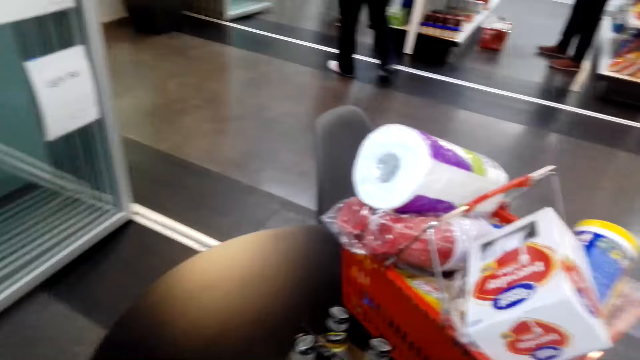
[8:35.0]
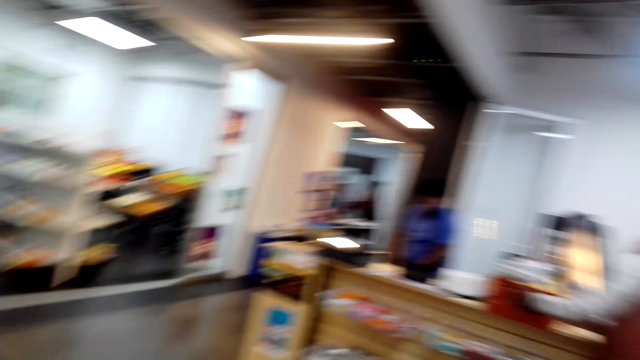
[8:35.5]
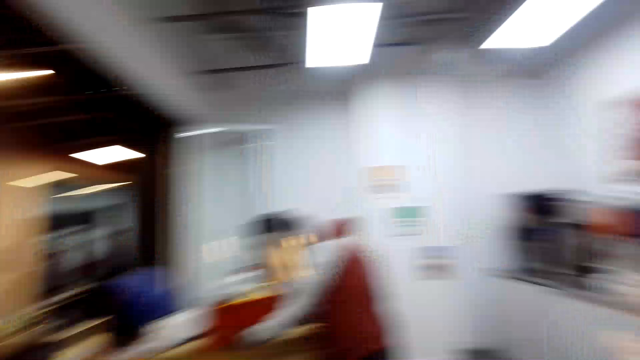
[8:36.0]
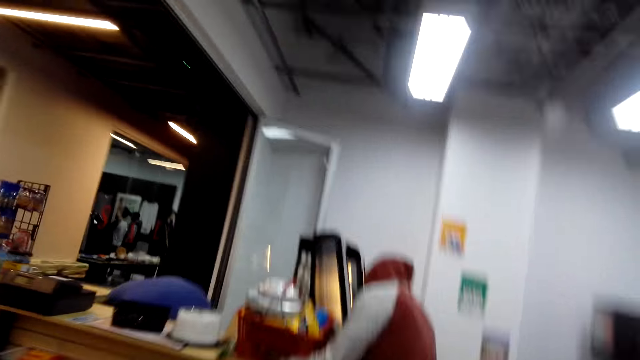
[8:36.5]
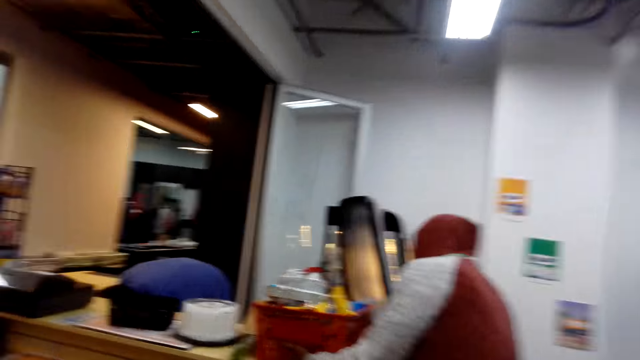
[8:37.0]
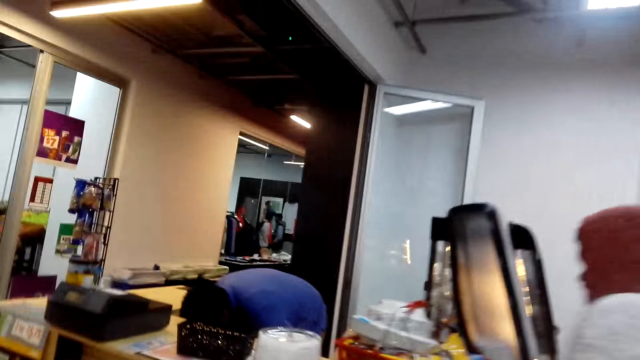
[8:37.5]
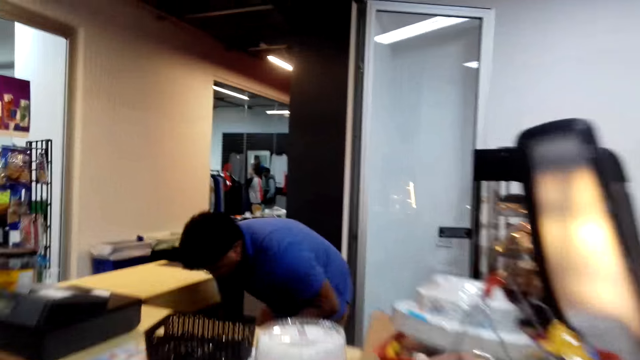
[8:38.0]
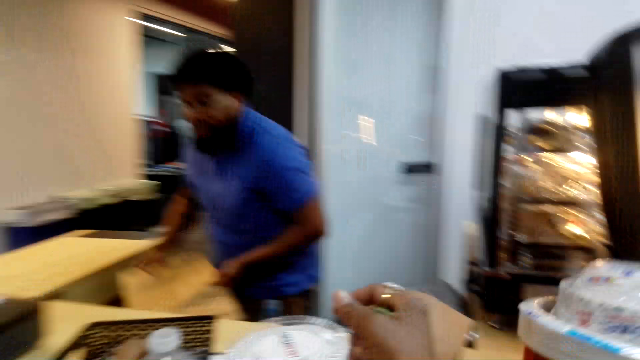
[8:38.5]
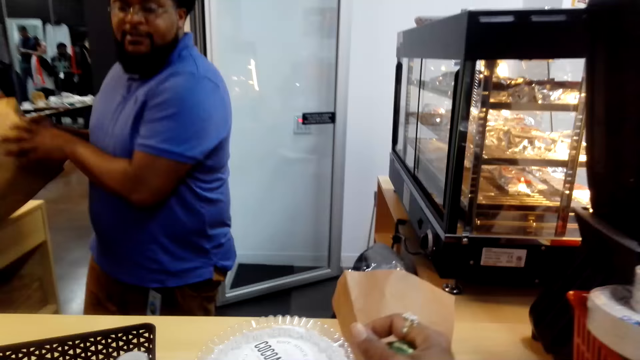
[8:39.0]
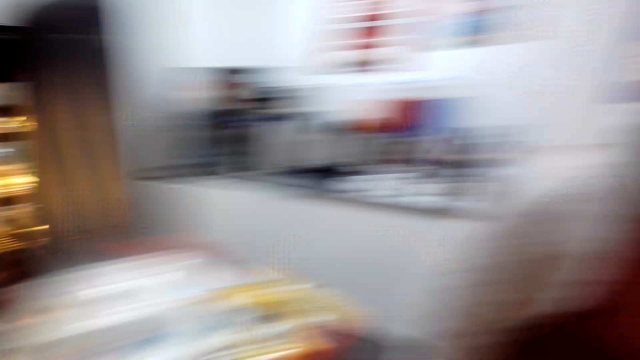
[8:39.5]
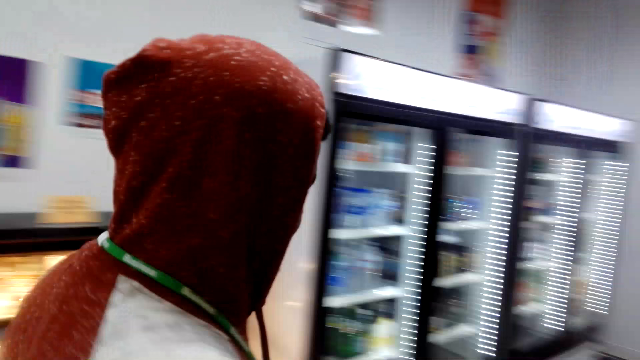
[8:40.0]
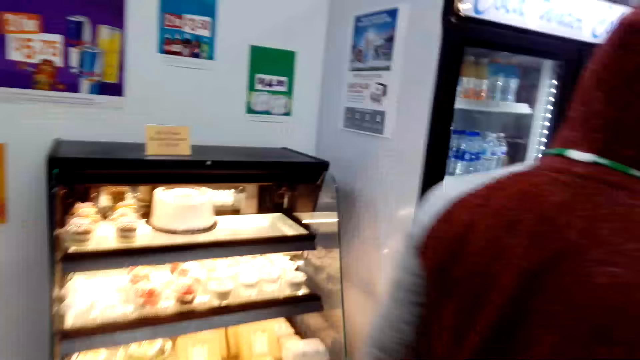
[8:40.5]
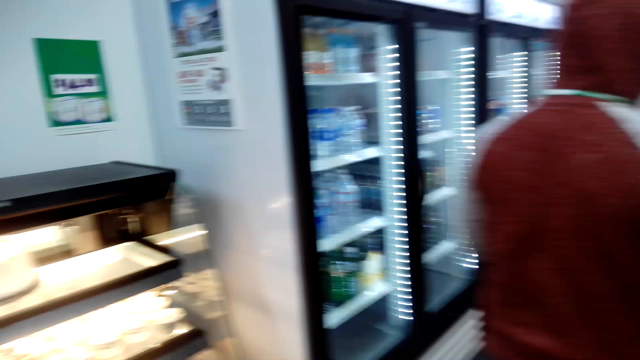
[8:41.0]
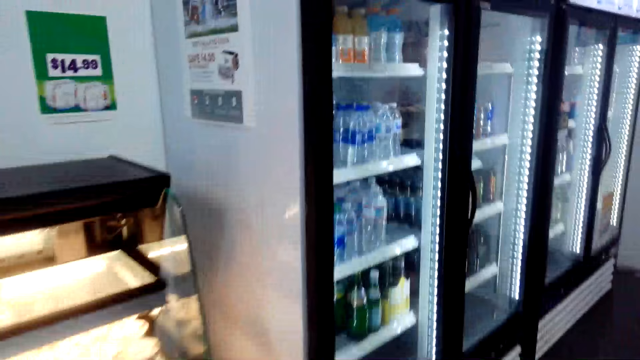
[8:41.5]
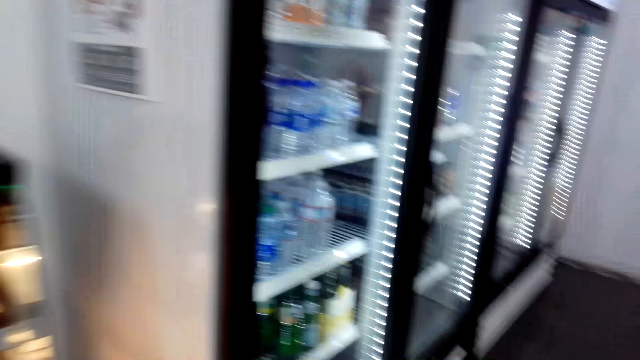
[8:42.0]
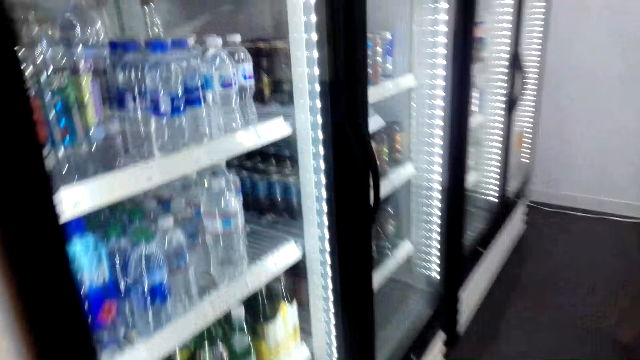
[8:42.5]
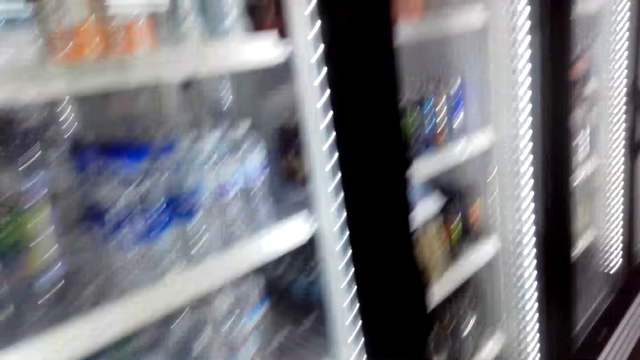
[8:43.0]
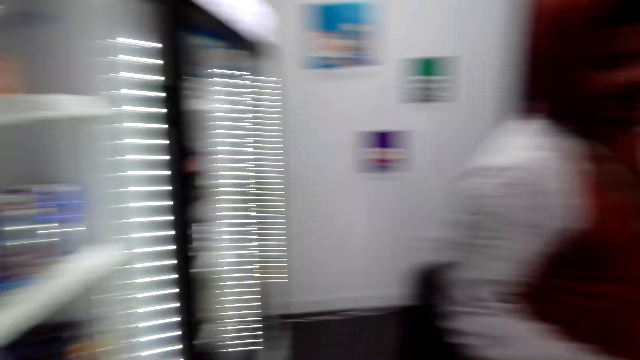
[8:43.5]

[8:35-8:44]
A man stands beside the counter. The camera wearer turns around. Another man bends down. The camera wearer walks around the supermarket. The other man stands up and holds a shopping bag. The camera wearer places the items on the table. The first man walks around the supermarket. The camera wearer walks around the supermarket and touches something. The first man walks around the supermarket. The camera wearer walks around the supermarket.

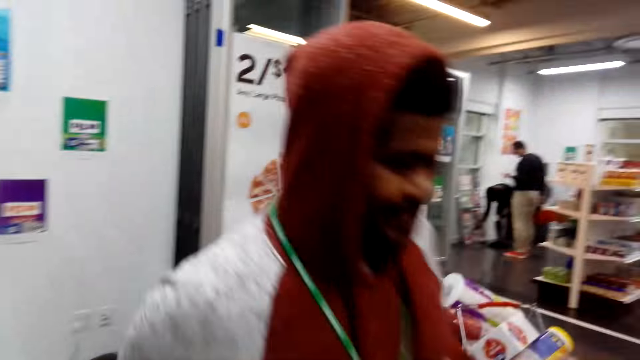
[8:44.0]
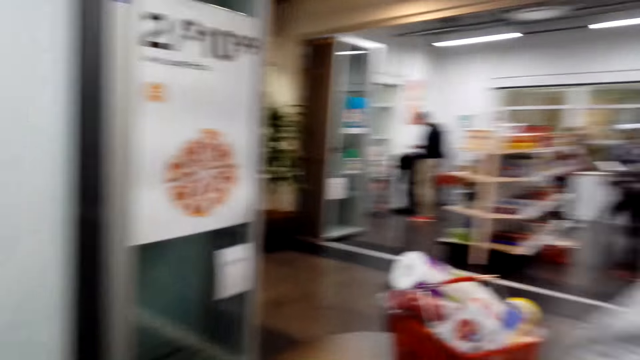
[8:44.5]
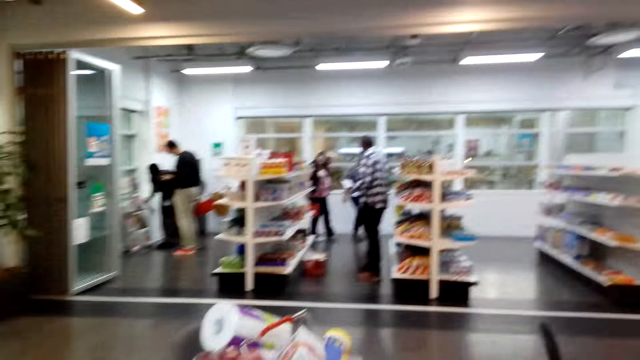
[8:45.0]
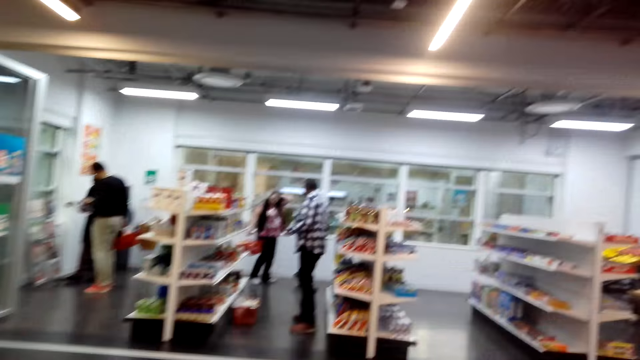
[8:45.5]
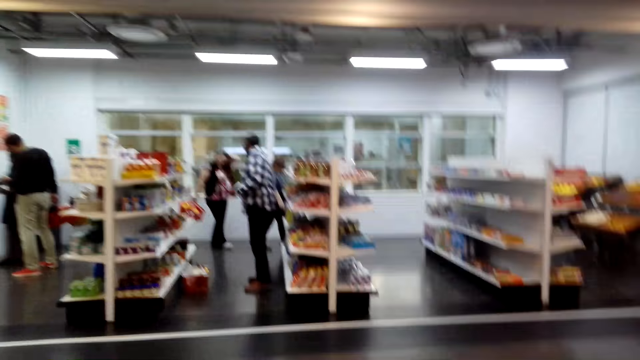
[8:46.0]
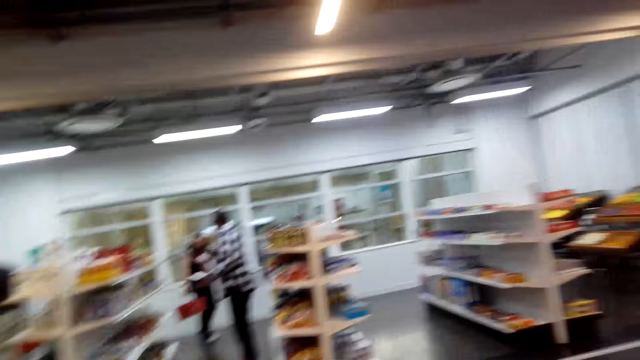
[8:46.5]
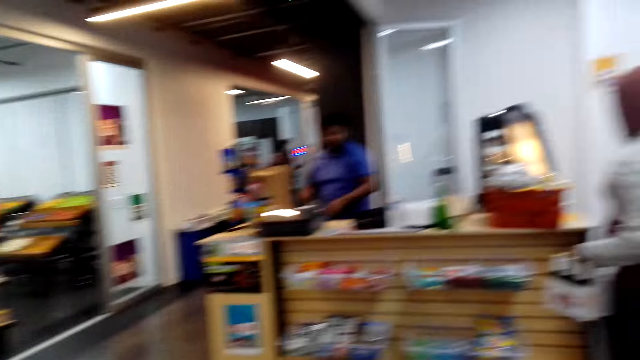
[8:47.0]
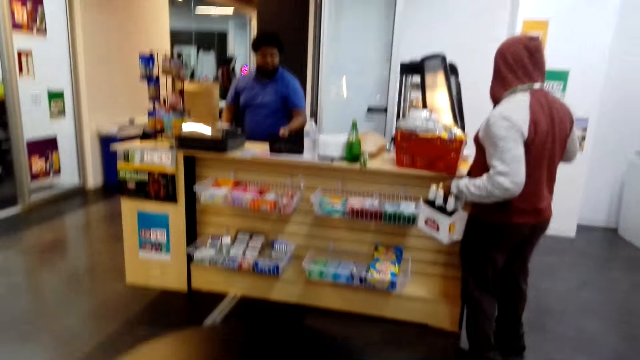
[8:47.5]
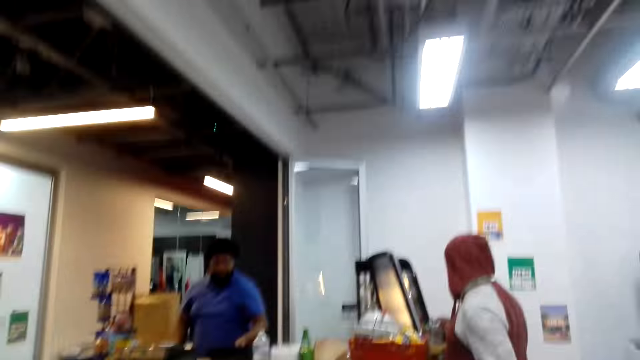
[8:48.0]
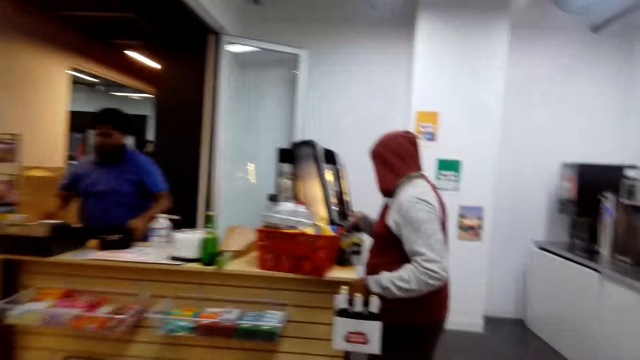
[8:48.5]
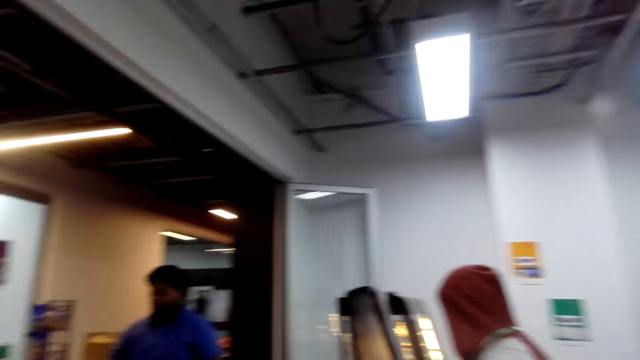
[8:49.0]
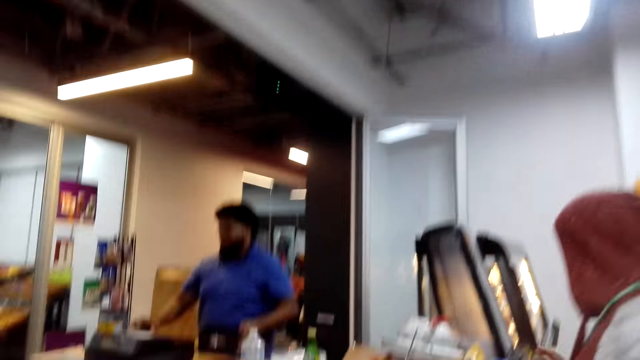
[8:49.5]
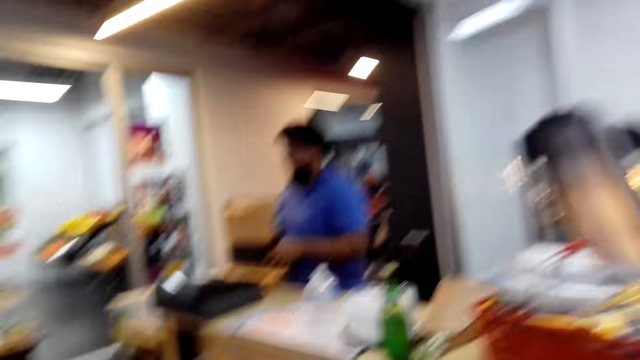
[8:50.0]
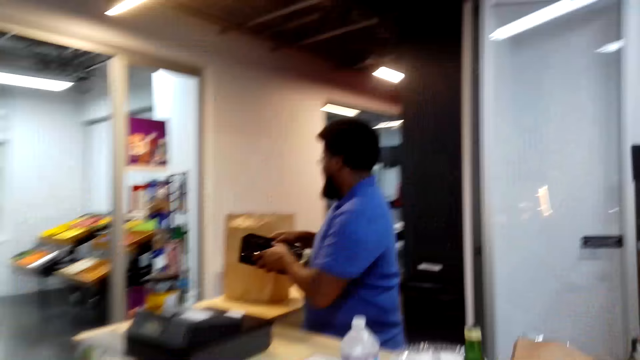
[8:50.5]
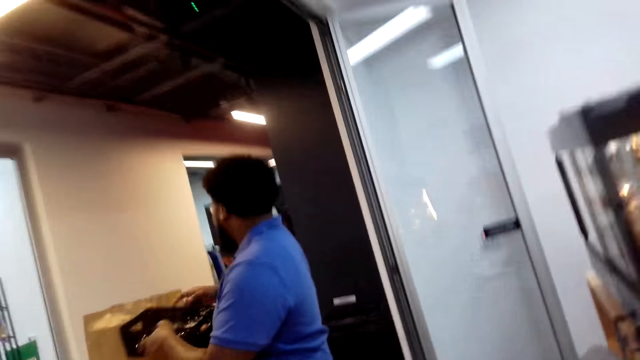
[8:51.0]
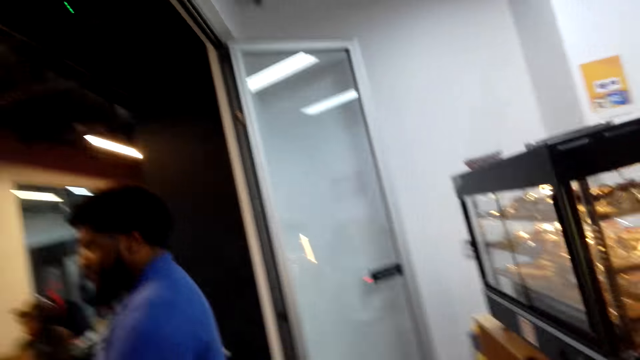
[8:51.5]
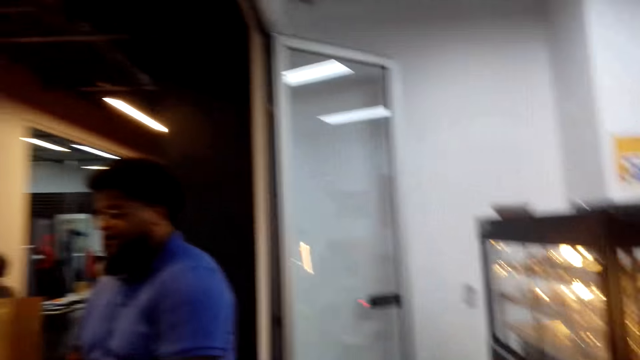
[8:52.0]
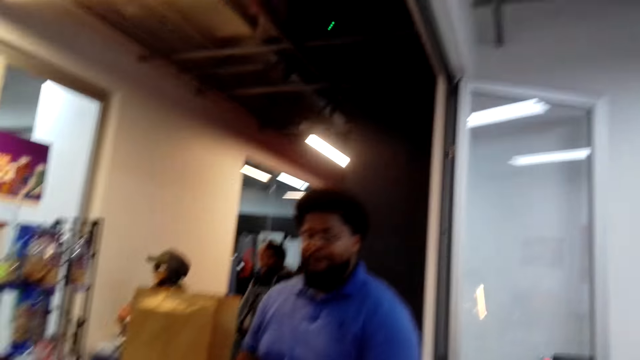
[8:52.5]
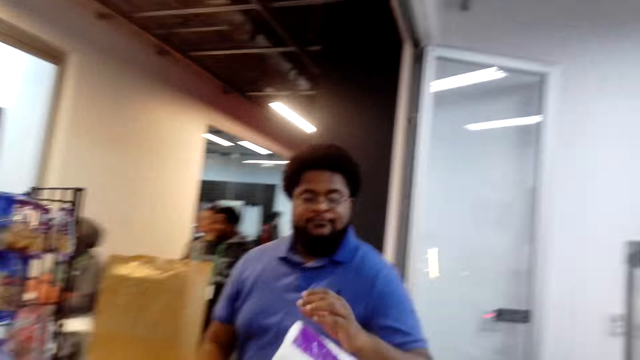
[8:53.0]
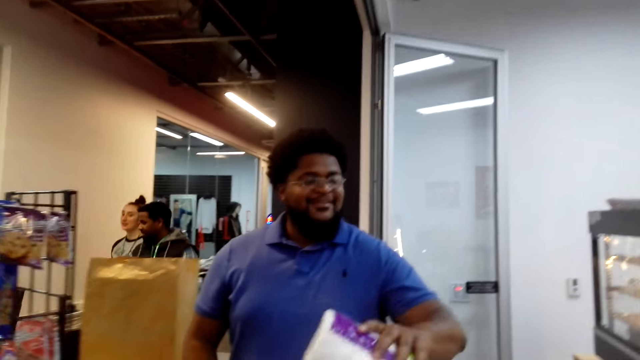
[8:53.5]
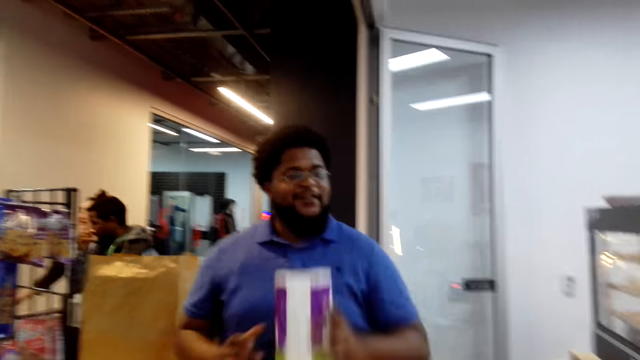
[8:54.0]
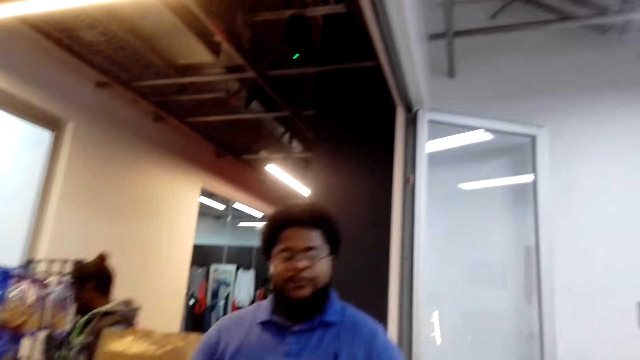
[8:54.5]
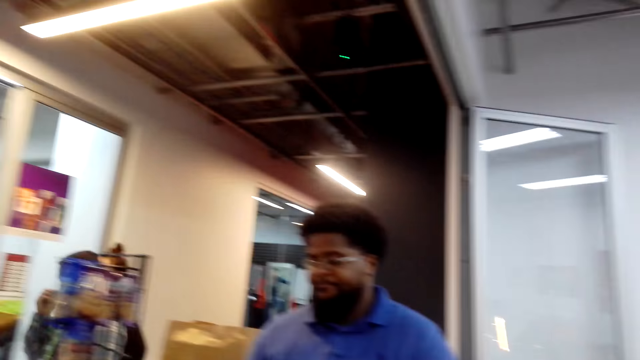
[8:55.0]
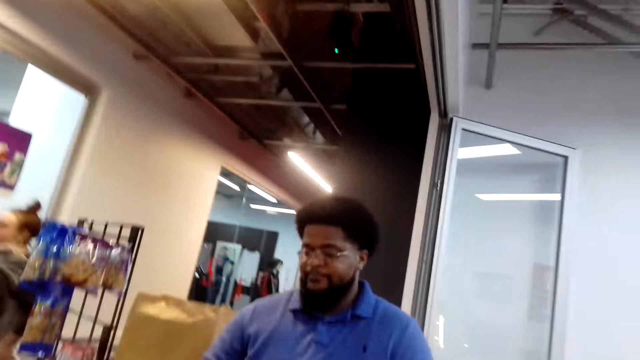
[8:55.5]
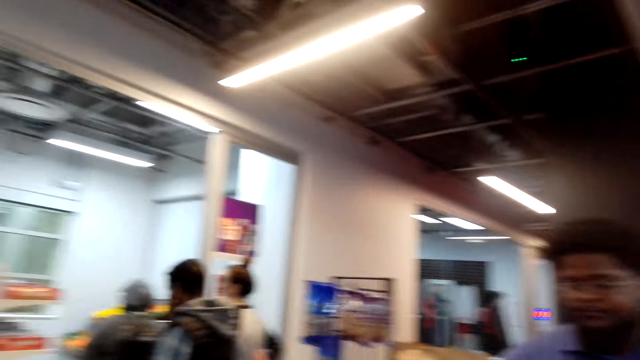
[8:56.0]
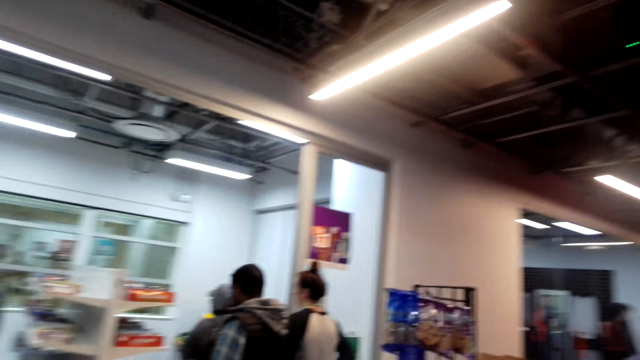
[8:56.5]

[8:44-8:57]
A man picks up the shopping items and walks around the supermarket. The camera wearer picks up the shopping items and walks around the supermarket. Another man stands in the counter. The first man holds the shopping items. The other man holds something and places something on the counter table. The camera wearer converses with the other man. The other man totalizes the purchases. The camera wearer converses with the other man.
